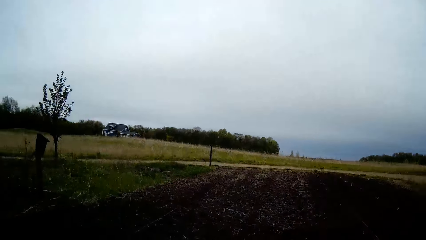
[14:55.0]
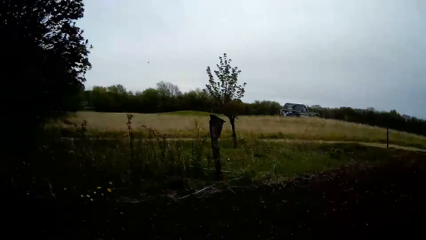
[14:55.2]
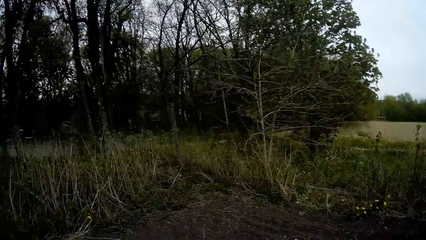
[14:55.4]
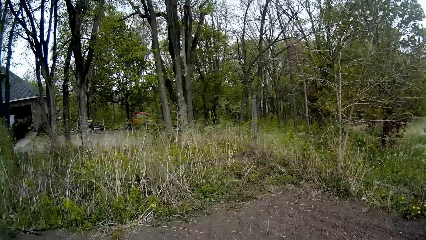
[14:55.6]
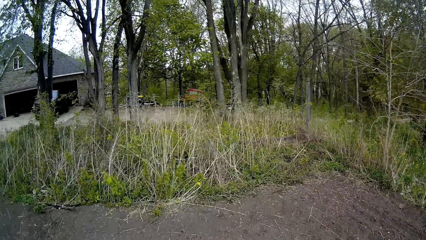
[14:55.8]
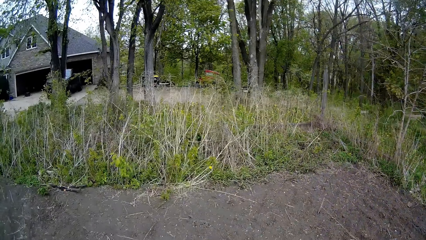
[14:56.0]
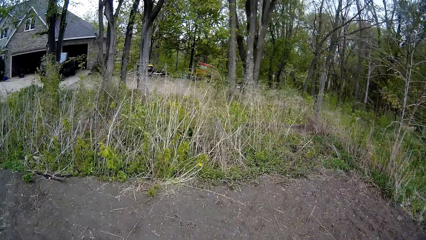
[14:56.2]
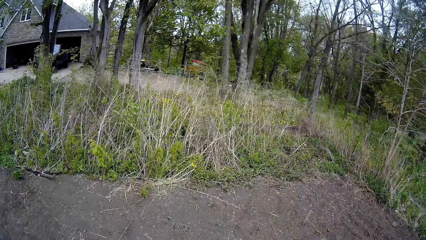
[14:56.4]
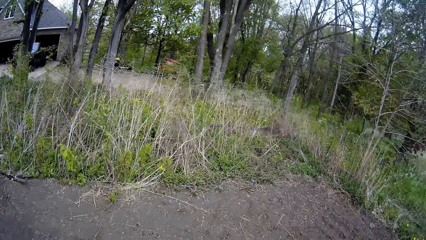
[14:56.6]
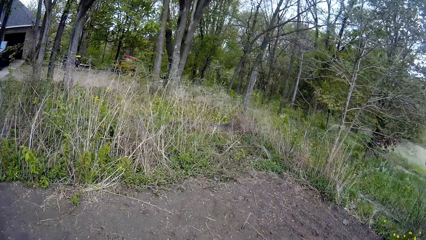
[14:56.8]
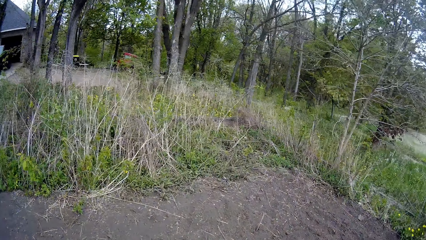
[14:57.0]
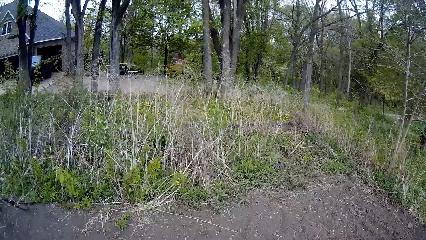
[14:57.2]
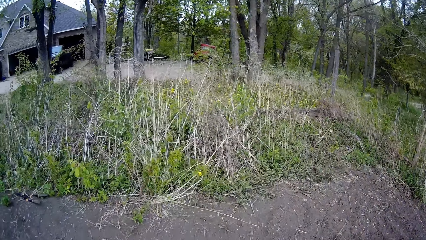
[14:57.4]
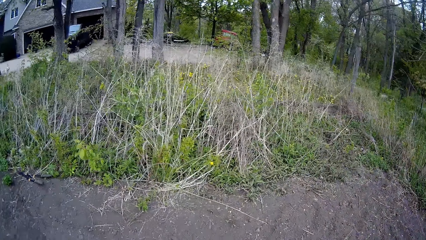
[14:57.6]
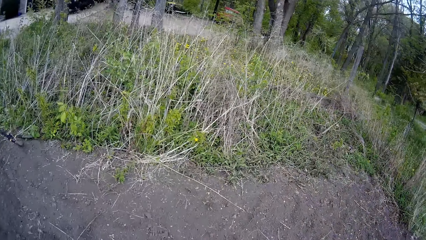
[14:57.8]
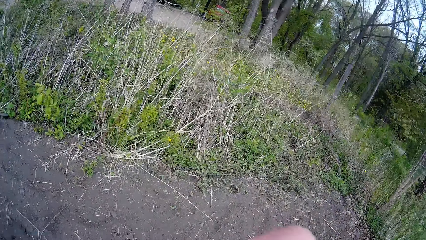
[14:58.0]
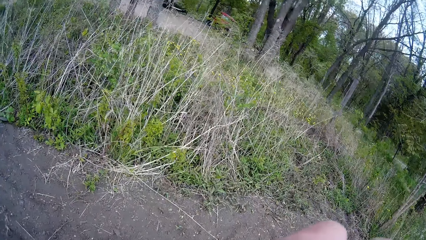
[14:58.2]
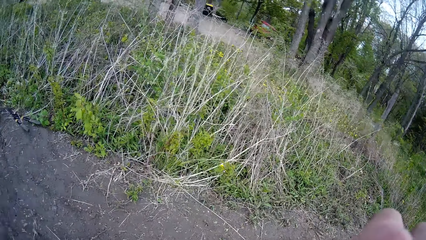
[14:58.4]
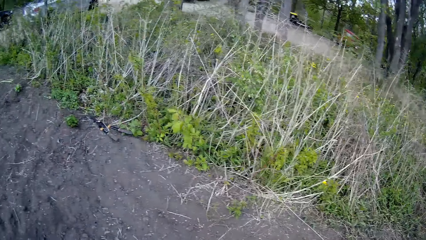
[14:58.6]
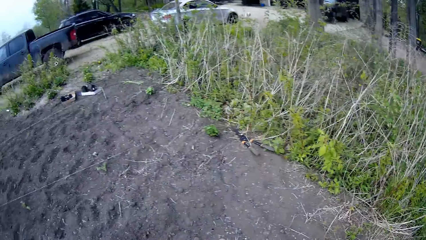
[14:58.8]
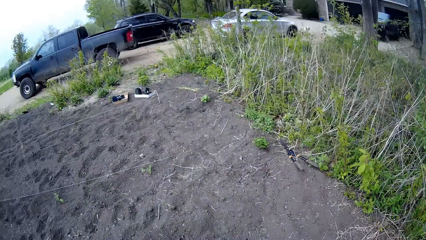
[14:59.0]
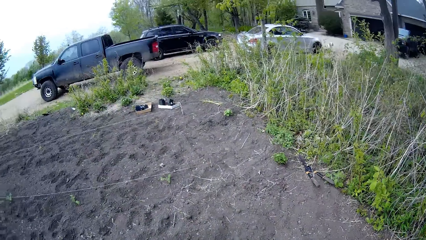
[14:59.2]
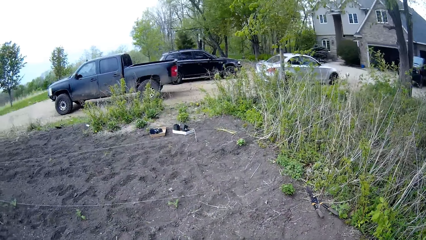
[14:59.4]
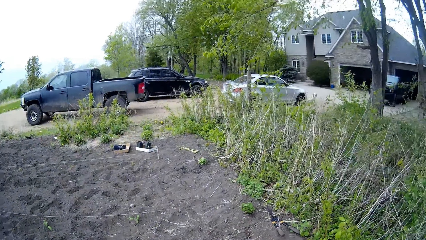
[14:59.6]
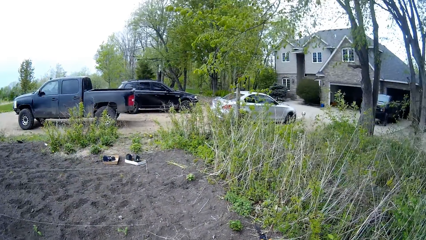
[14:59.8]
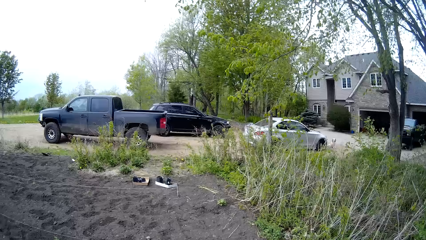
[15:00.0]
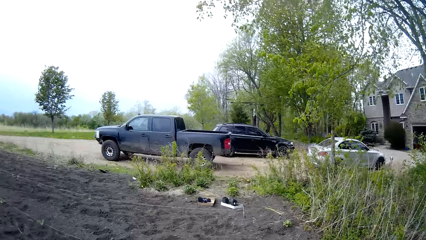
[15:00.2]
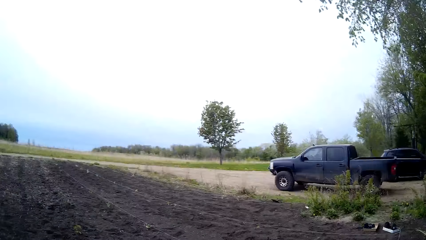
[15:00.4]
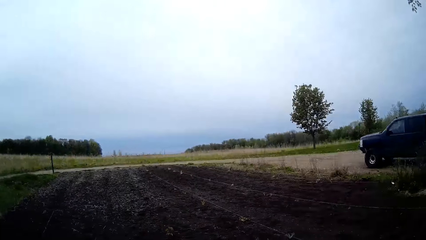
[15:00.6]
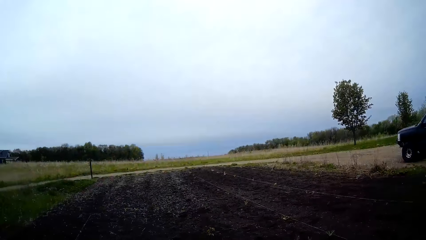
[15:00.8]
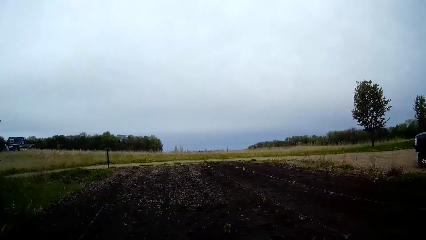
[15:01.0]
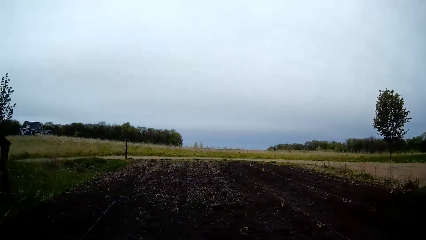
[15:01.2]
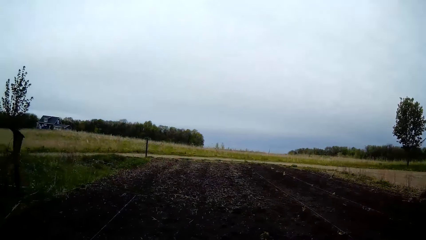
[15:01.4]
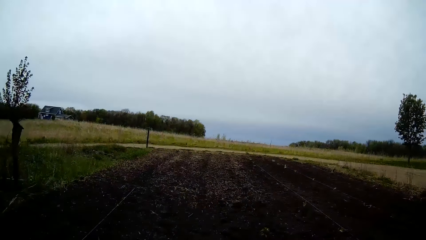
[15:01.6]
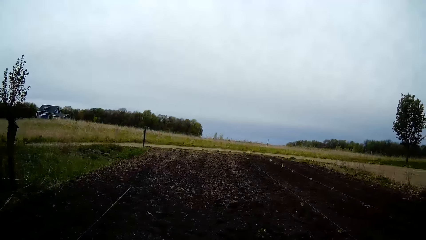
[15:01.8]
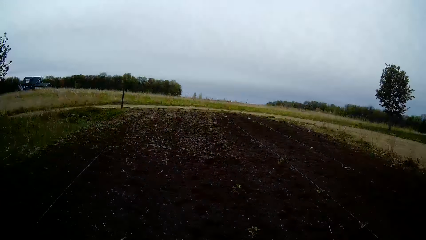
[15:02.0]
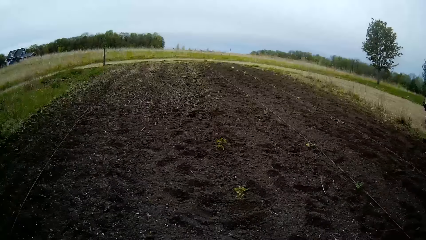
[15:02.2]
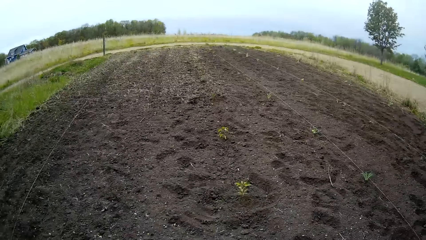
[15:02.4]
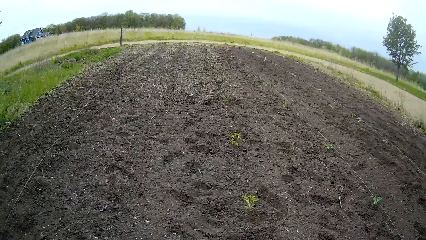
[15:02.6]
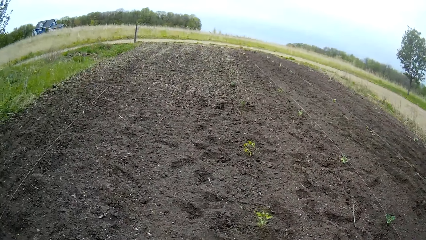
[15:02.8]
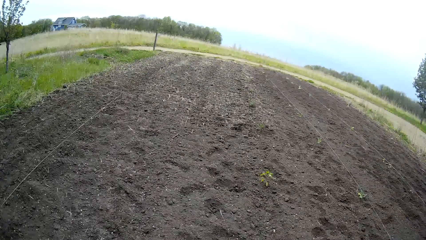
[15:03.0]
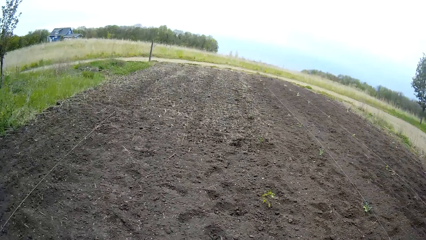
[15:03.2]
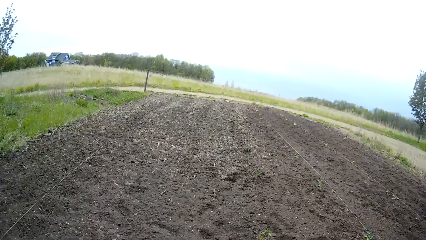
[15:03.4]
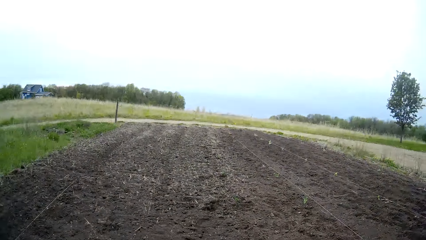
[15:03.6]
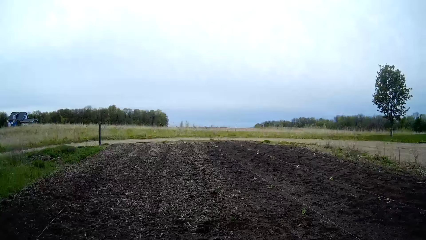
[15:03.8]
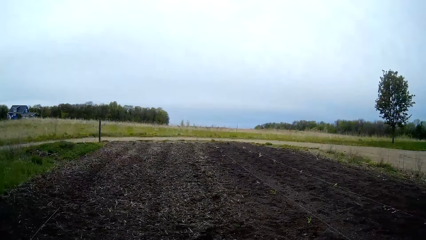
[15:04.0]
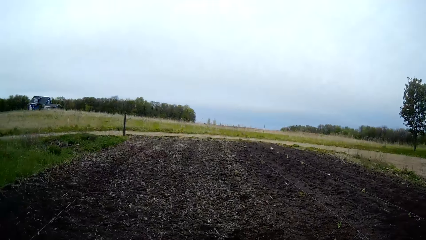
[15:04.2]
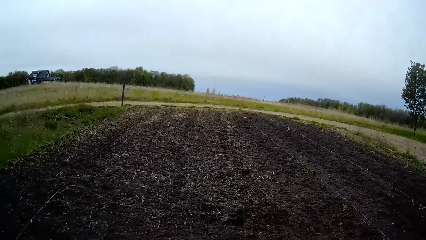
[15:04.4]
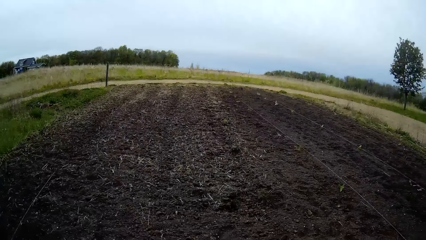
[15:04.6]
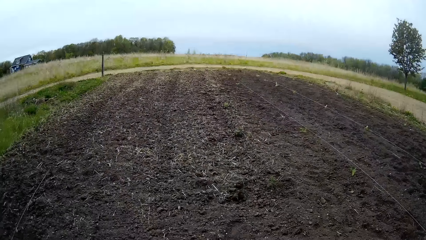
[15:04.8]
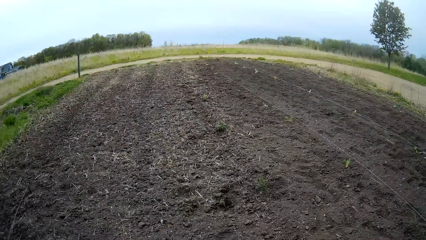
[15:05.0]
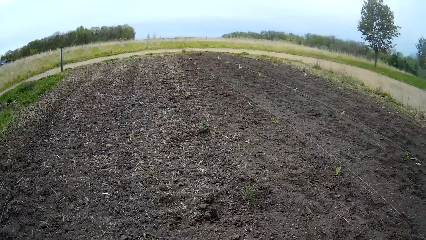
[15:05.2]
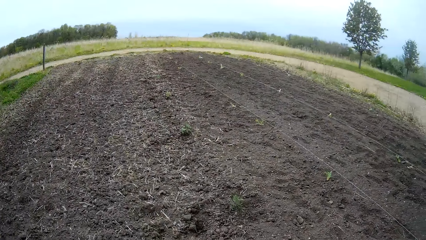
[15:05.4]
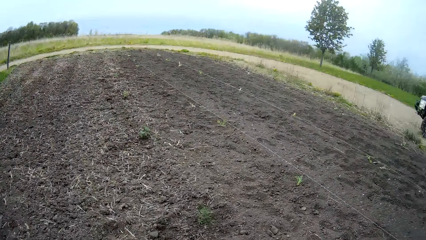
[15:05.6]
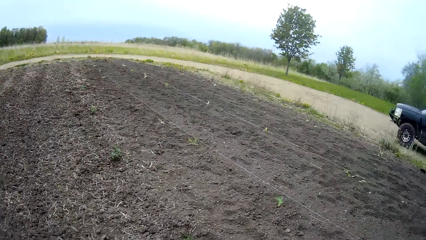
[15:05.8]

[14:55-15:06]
The camera wearer looks around. They move around.
